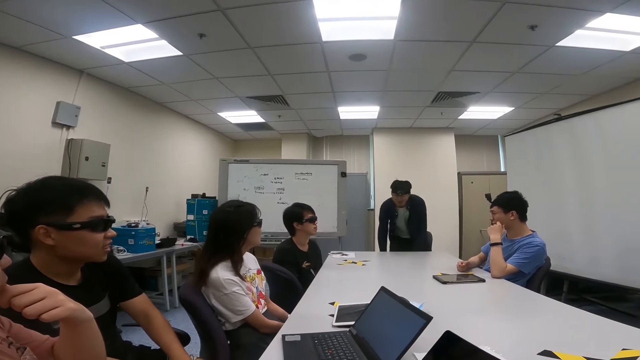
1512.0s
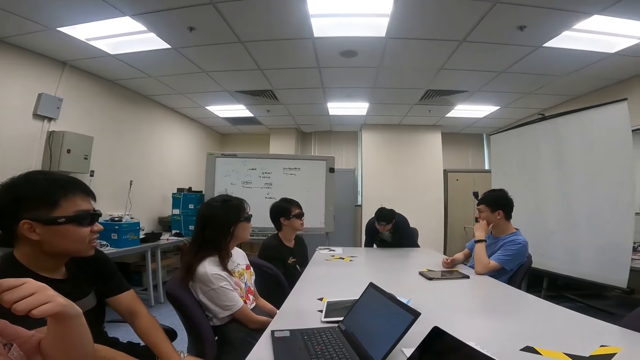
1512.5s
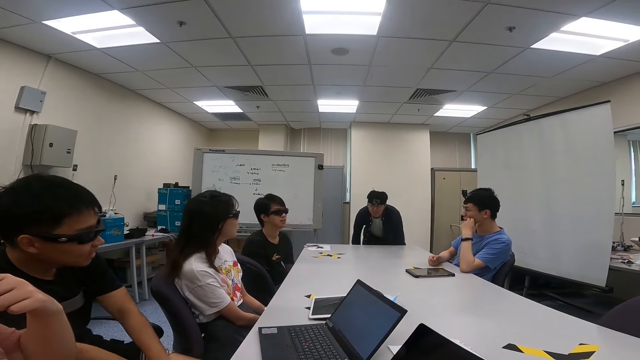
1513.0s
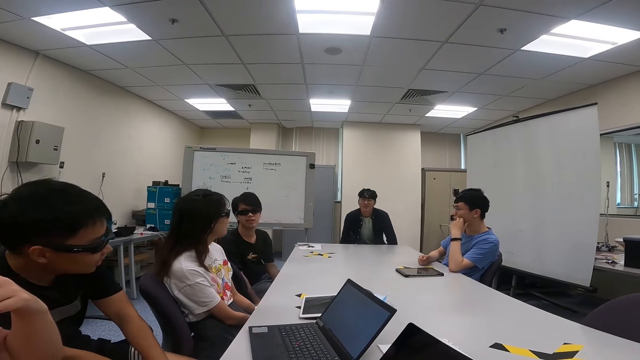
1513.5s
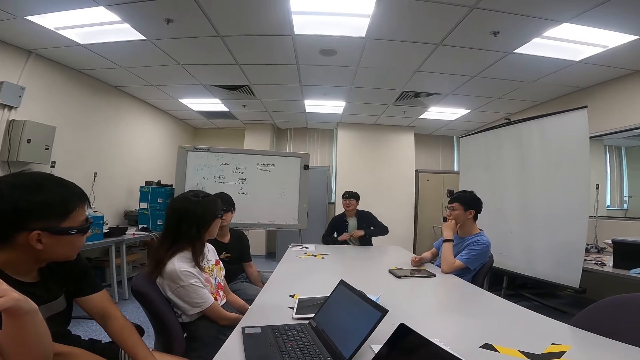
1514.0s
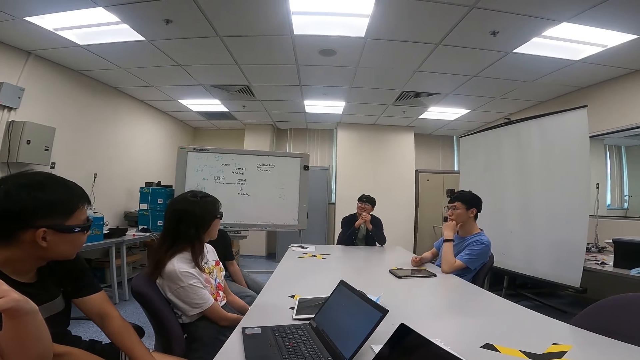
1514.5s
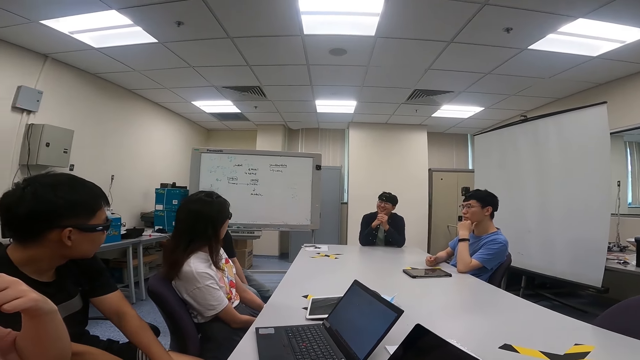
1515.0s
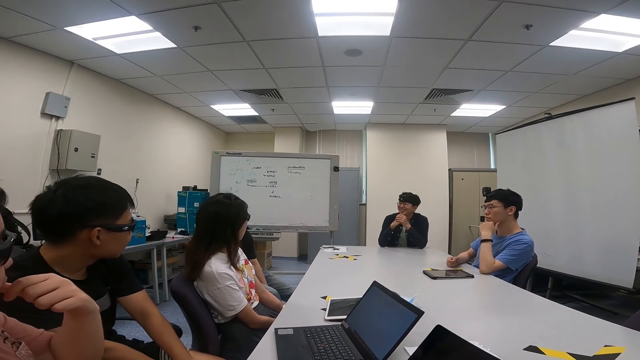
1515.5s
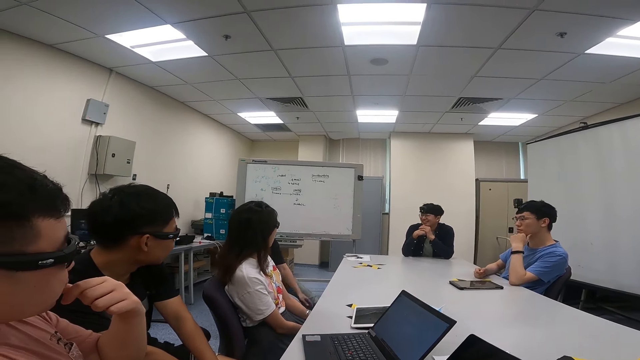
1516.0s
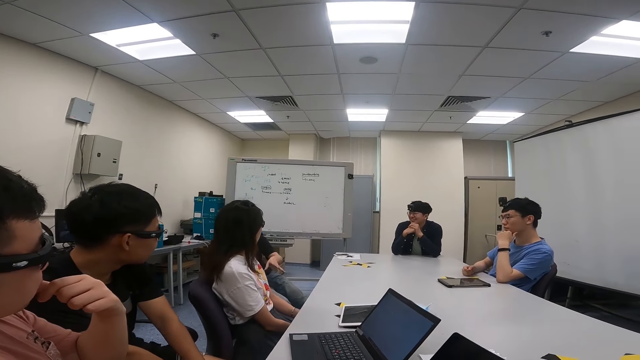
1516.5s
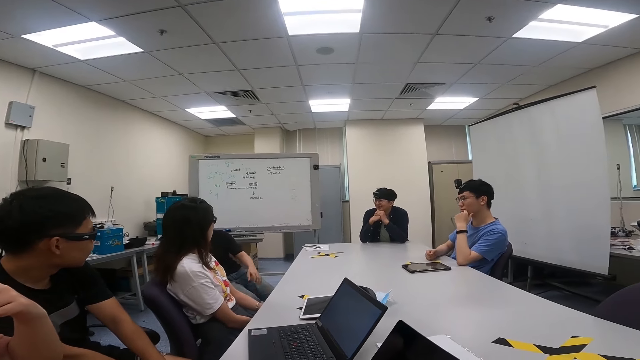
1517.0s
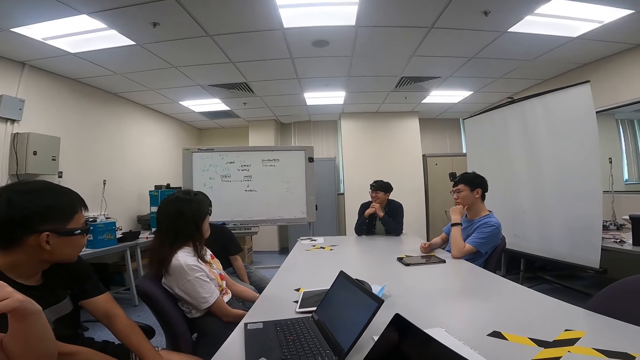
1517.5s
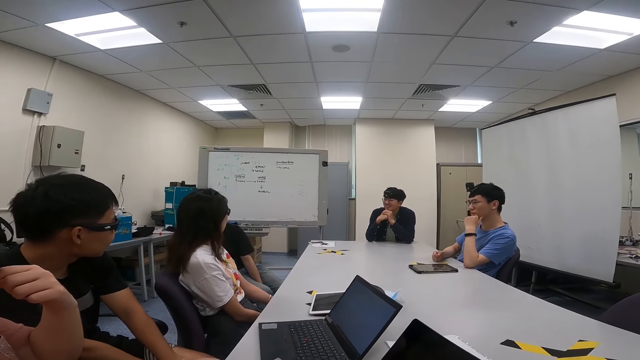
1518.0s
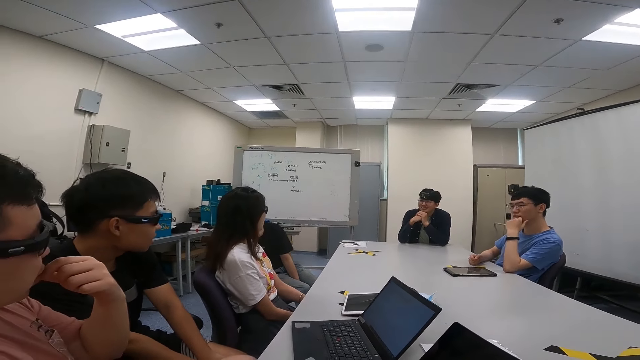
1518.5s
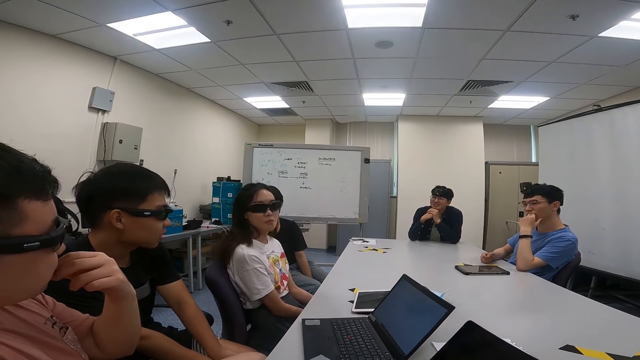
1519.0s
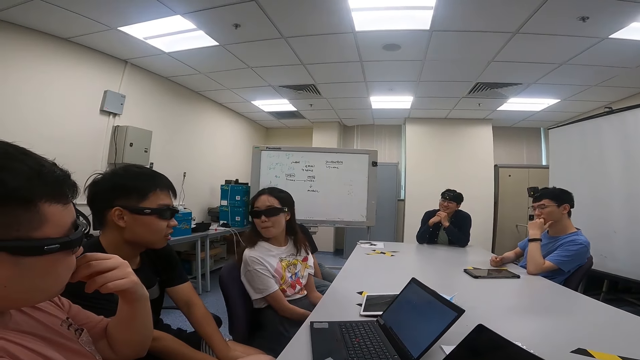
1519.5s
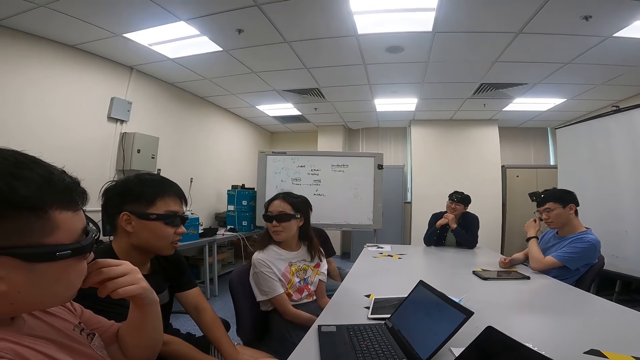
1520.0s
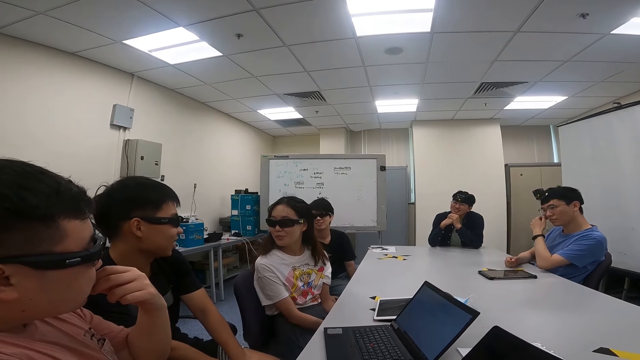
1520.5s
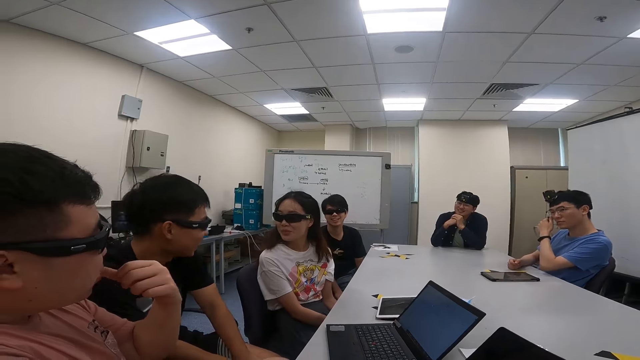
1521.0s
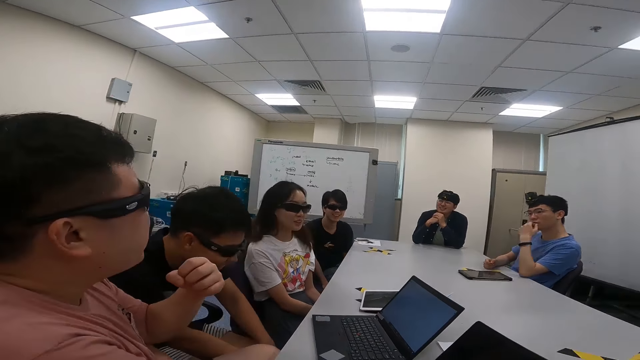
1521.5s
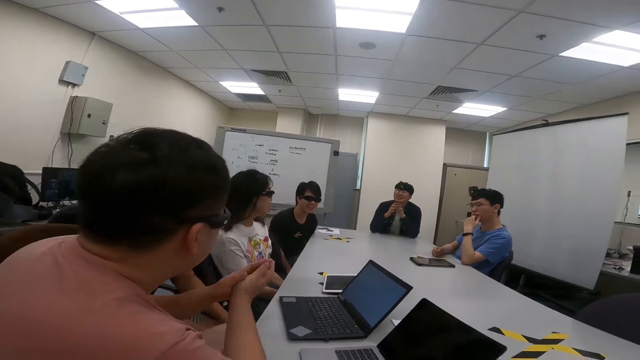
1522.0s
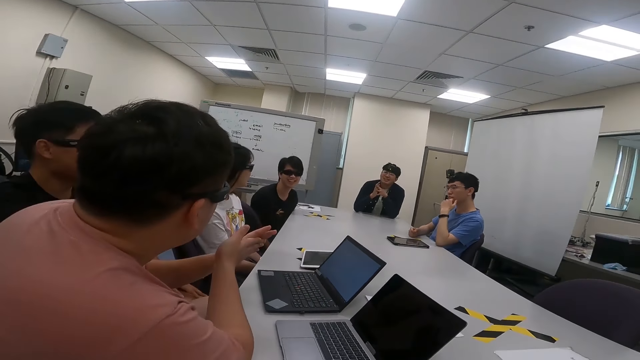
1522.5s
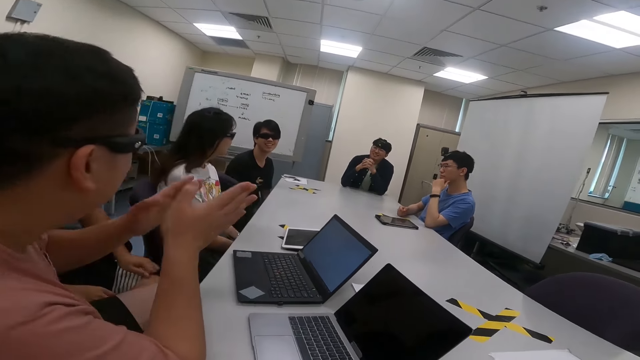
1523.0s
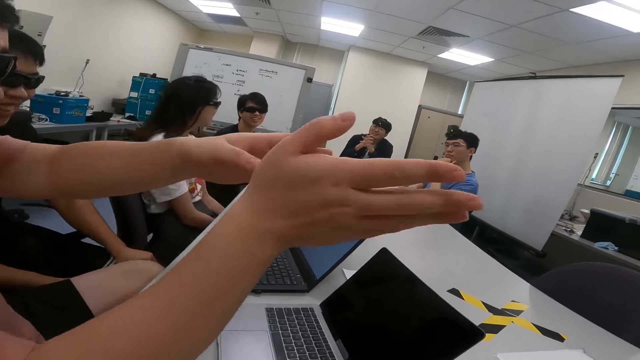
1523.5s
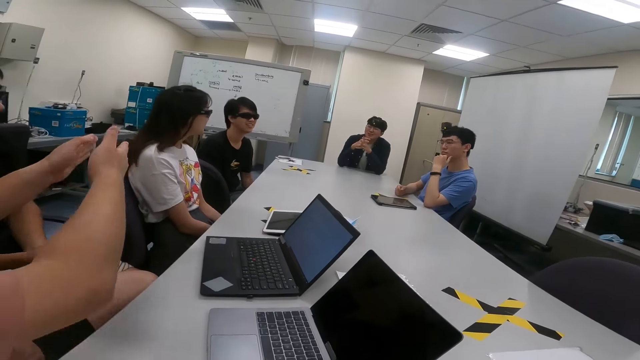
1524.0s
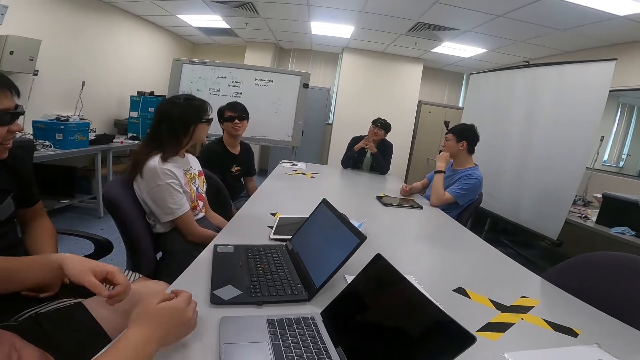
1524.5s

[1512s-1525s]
A person sits on a chair. Another person swings on a chair. The first person puts hands on a table. A person talks to another person. The person on the chair sways hand. Another person touches the face. Another person straightens the hands. Another person rubs the hands. A person talks to the person being talked to.

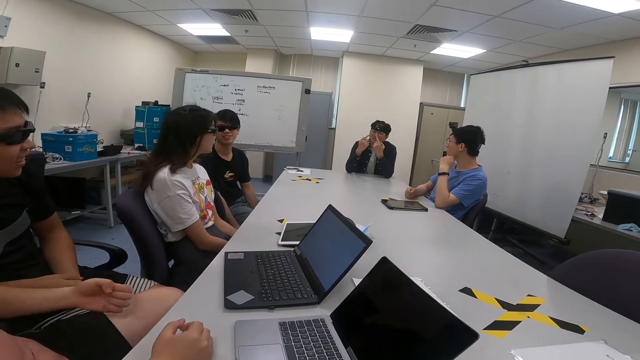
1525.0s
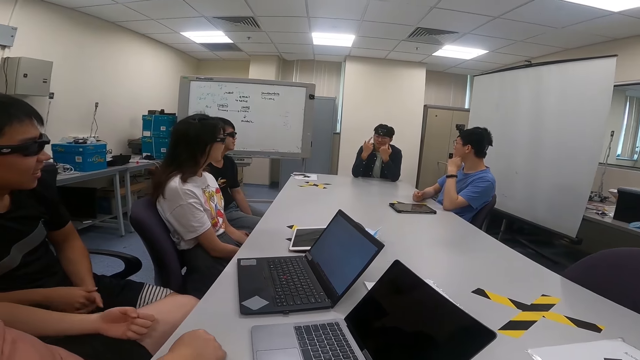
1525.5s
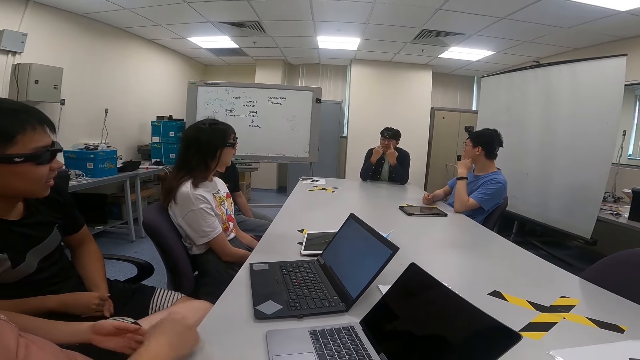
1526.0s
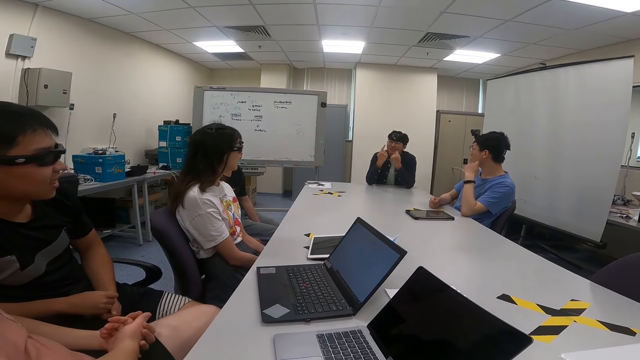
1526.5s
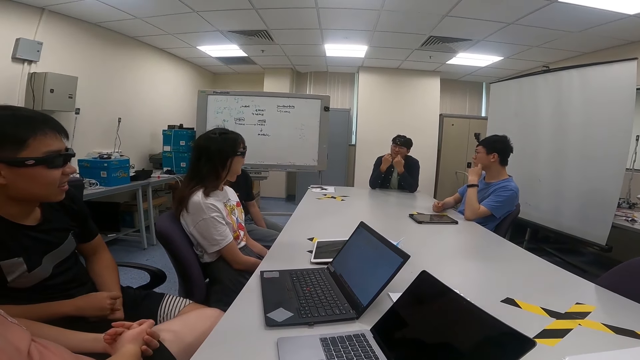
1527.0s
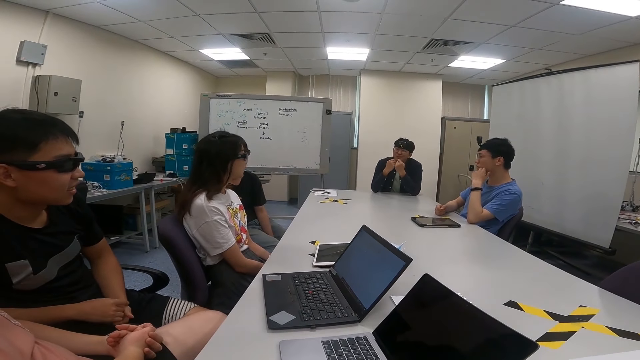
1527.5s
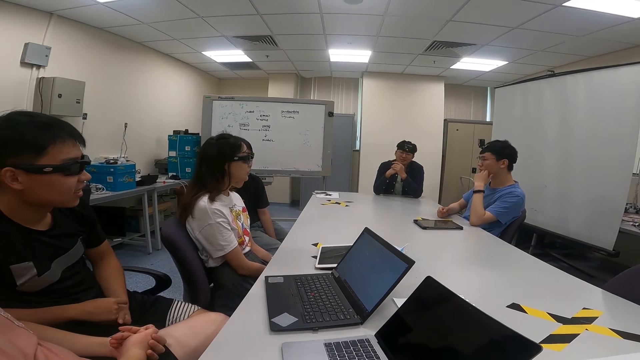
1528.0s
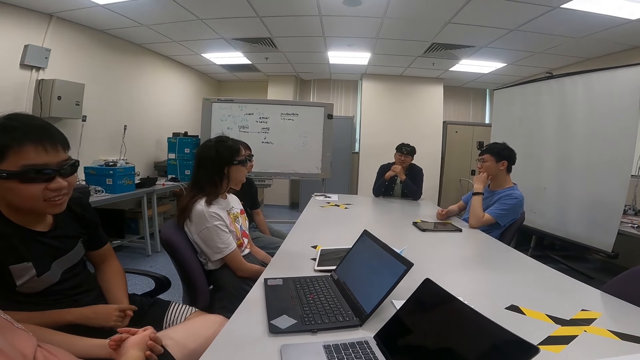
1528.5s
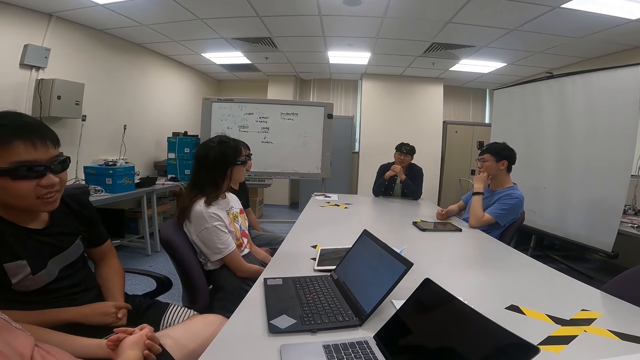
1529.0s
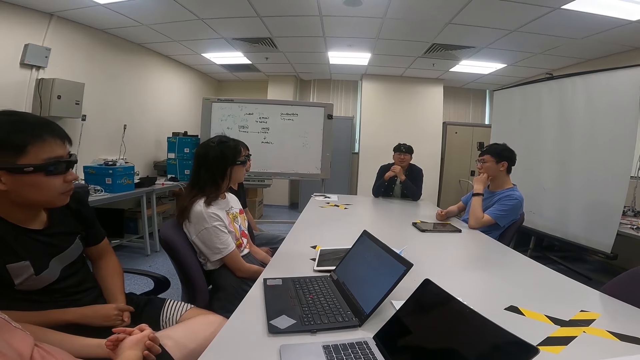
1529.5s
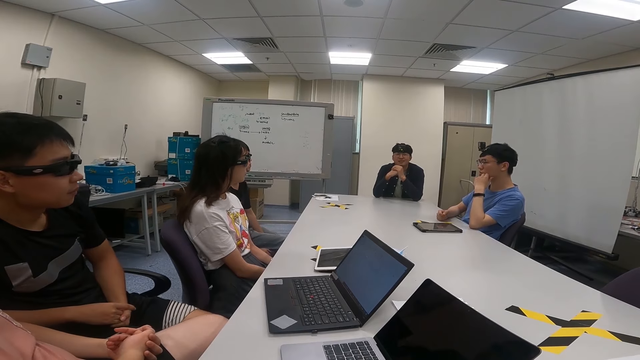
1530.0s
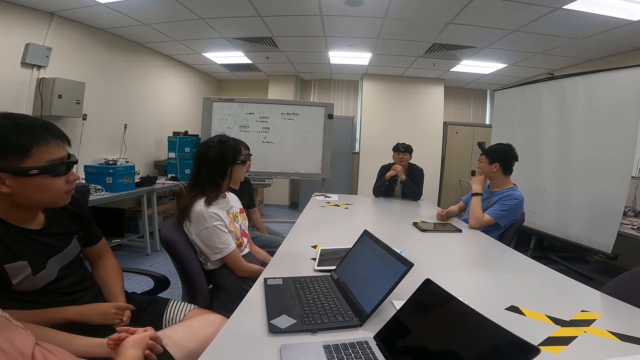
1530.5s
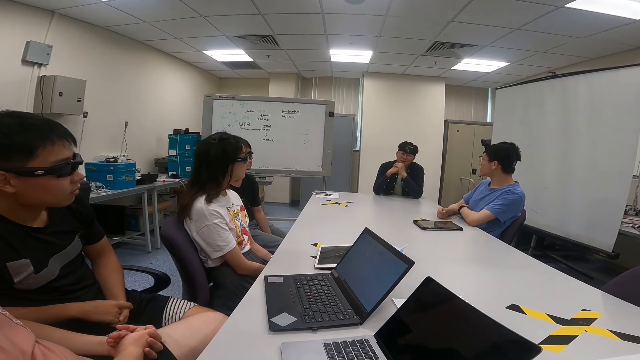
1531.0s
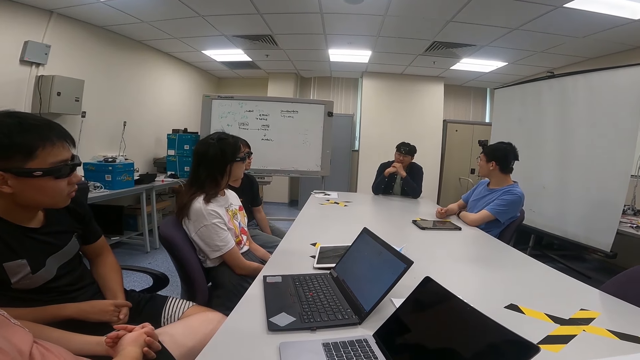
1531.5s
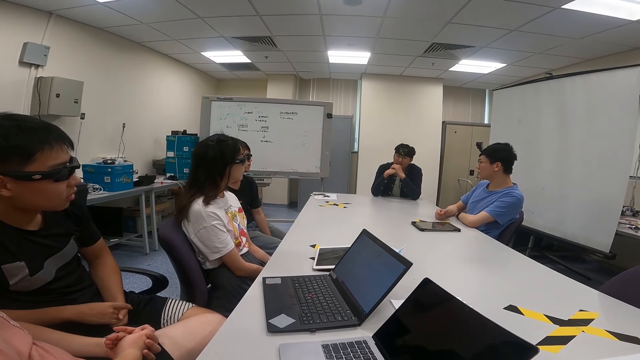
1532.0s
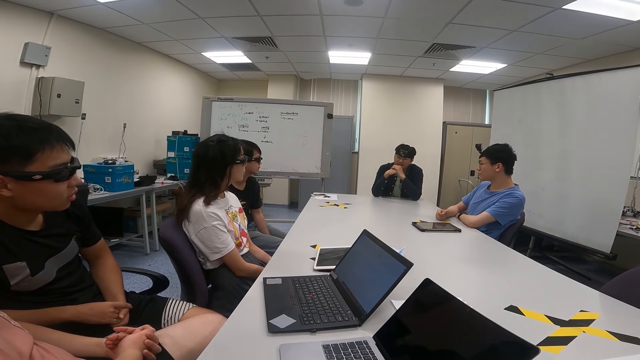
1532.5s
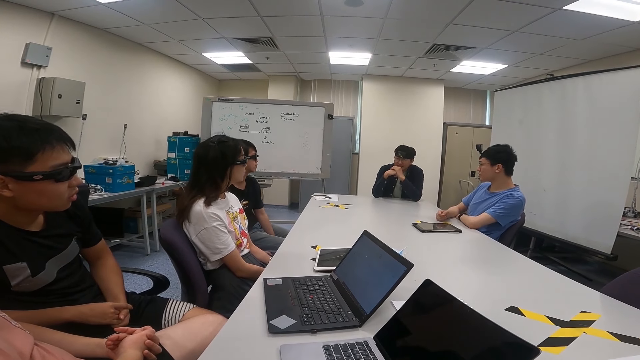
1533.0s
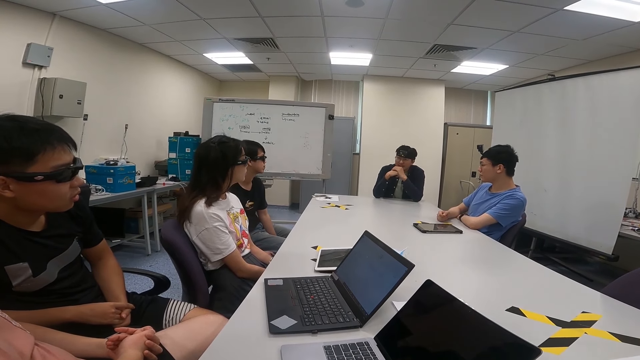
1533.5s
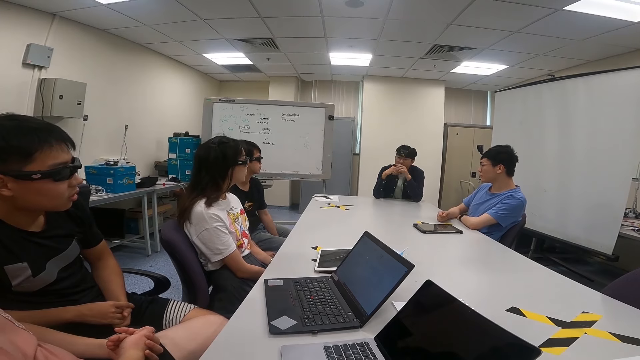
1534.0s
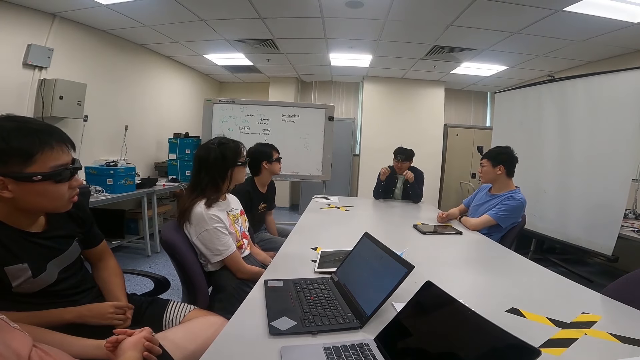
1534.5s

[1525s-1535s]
A person sways hands. Another person swings on a chair. A person talks to three other people. A person nods the head. A woman nods the head. Another person nods the head.
